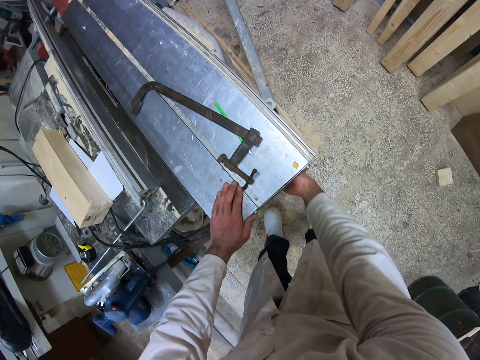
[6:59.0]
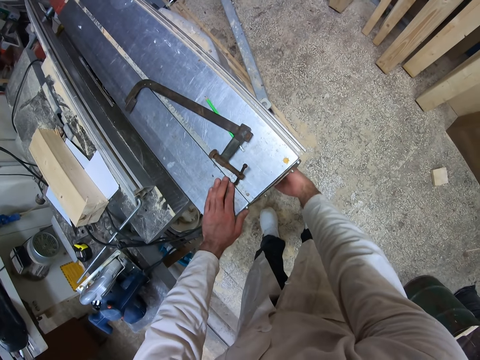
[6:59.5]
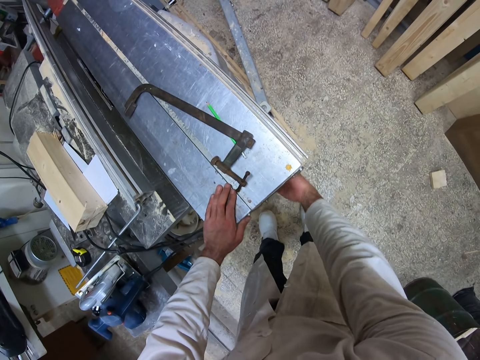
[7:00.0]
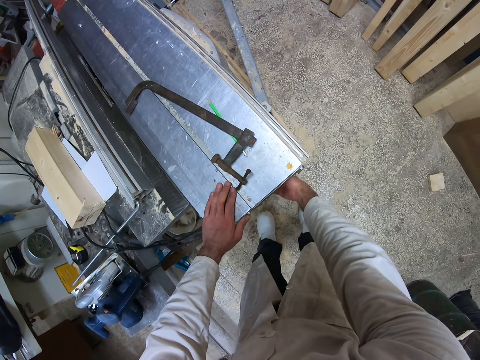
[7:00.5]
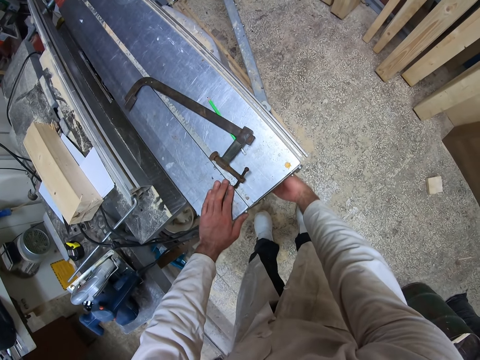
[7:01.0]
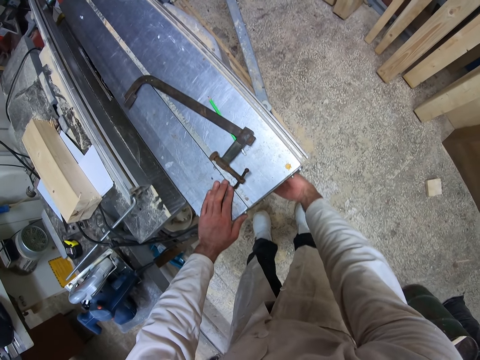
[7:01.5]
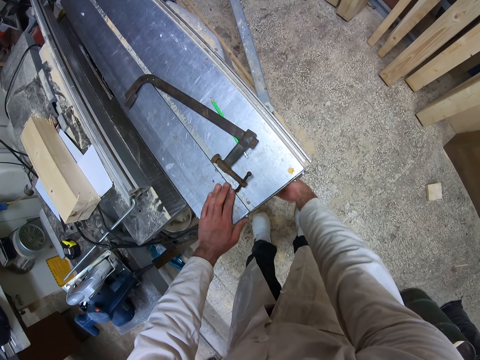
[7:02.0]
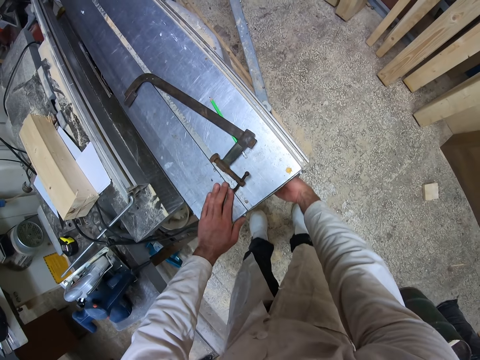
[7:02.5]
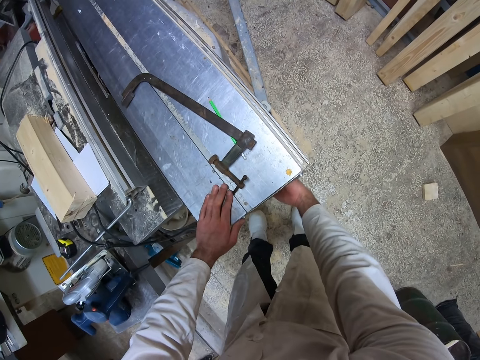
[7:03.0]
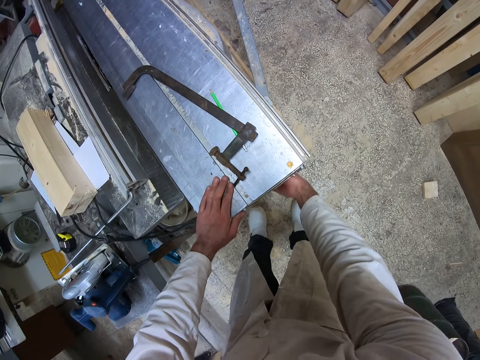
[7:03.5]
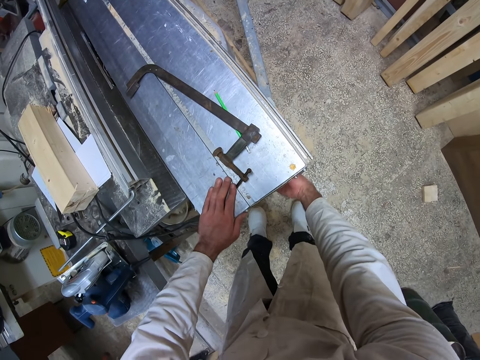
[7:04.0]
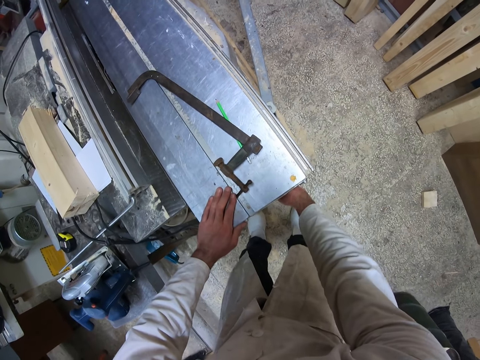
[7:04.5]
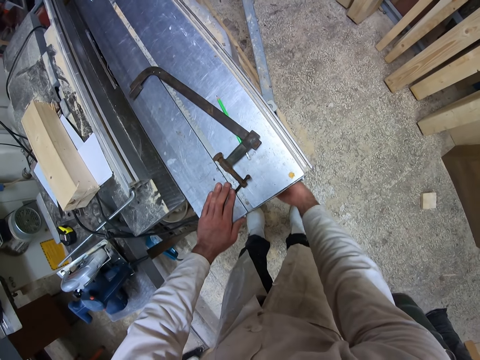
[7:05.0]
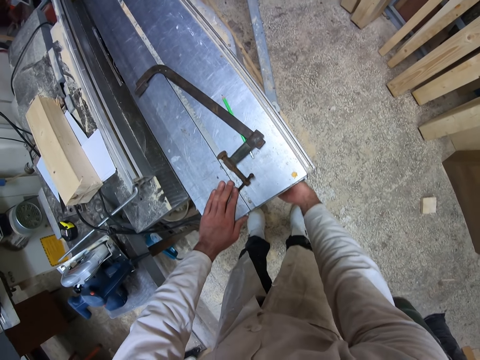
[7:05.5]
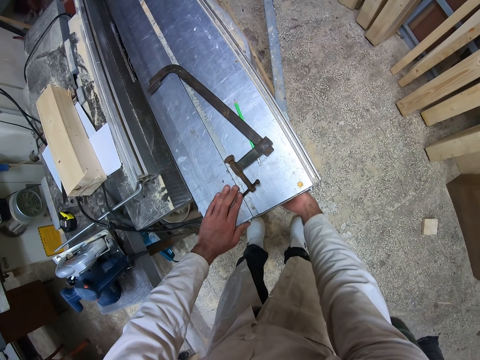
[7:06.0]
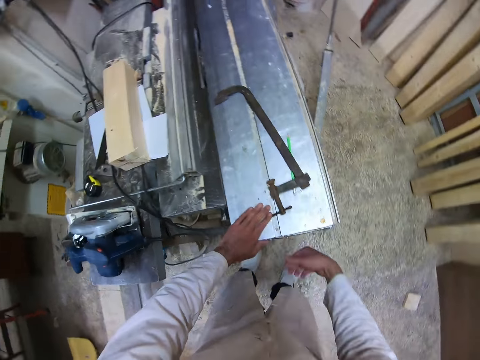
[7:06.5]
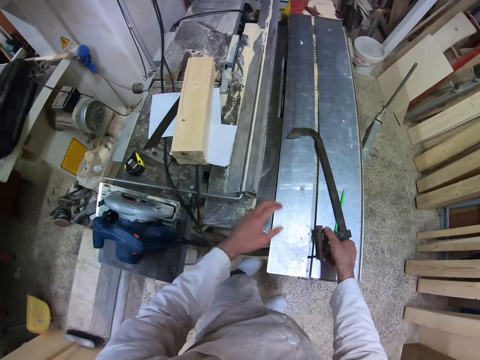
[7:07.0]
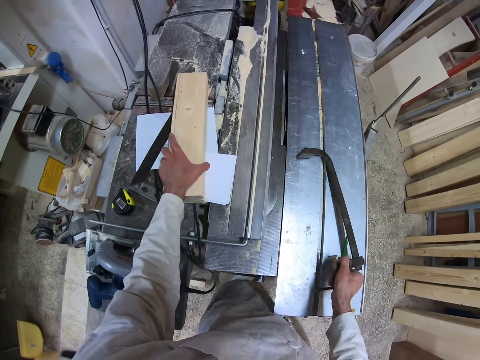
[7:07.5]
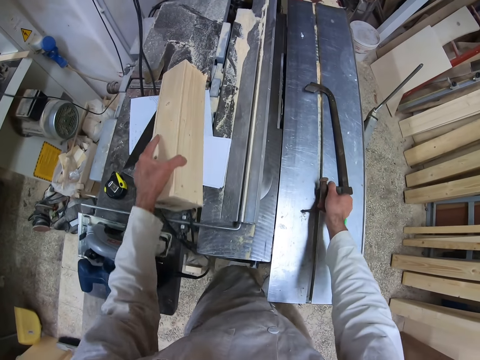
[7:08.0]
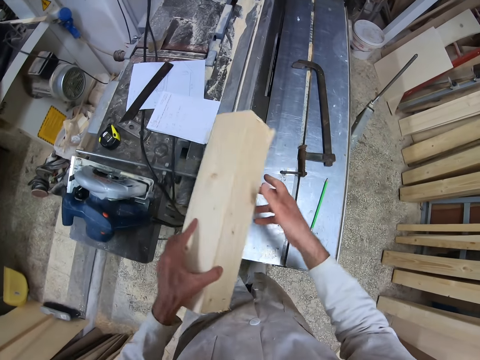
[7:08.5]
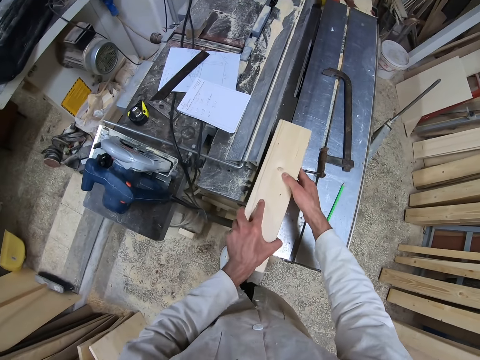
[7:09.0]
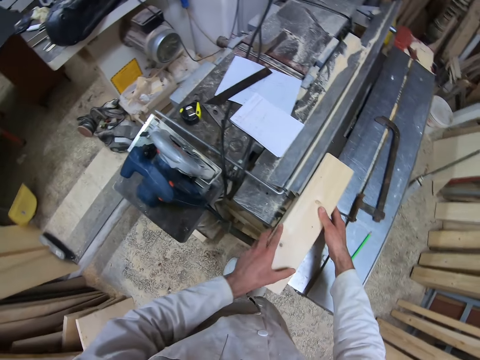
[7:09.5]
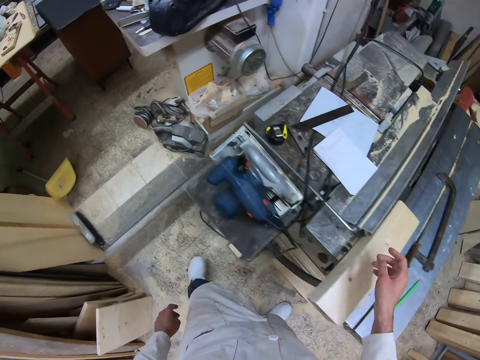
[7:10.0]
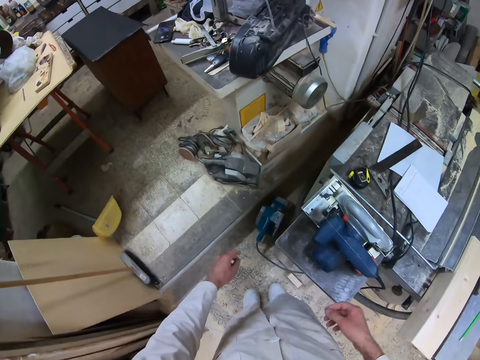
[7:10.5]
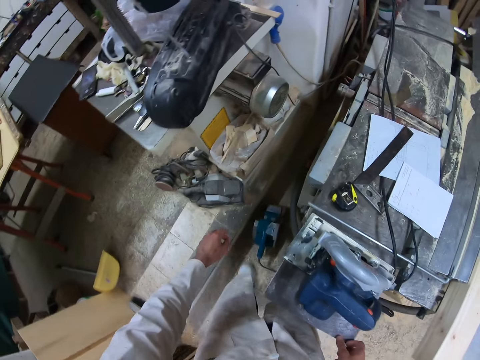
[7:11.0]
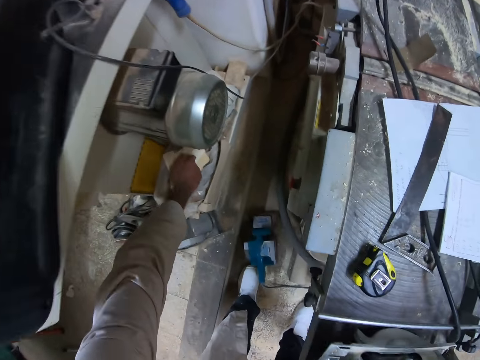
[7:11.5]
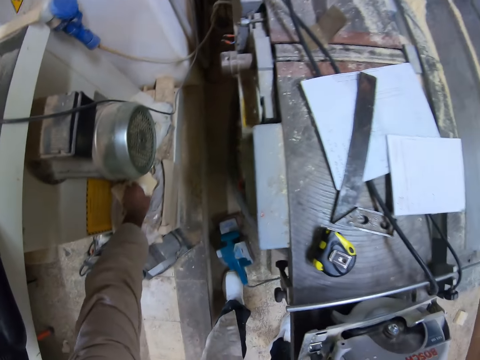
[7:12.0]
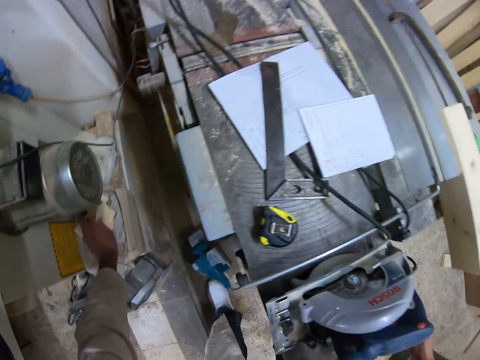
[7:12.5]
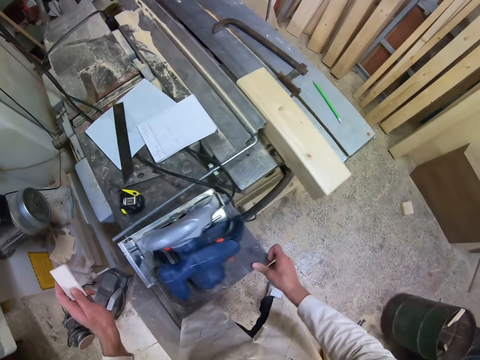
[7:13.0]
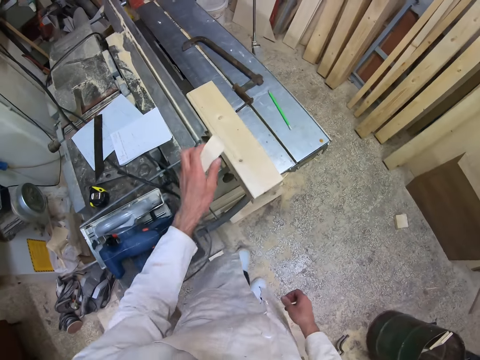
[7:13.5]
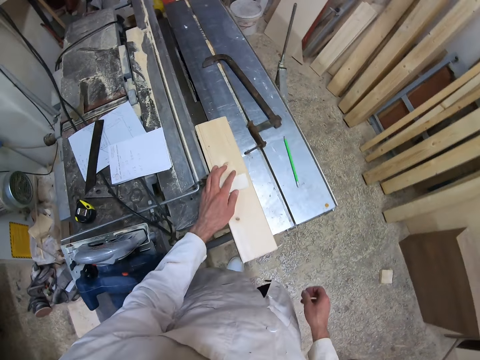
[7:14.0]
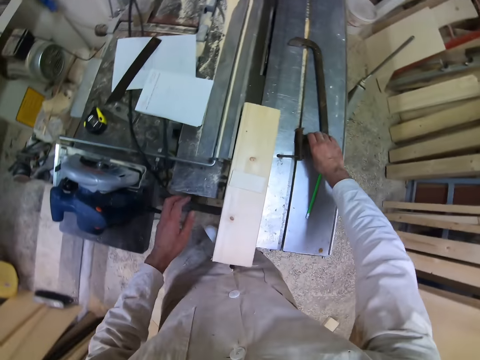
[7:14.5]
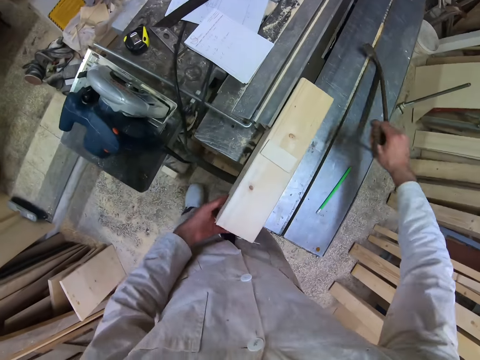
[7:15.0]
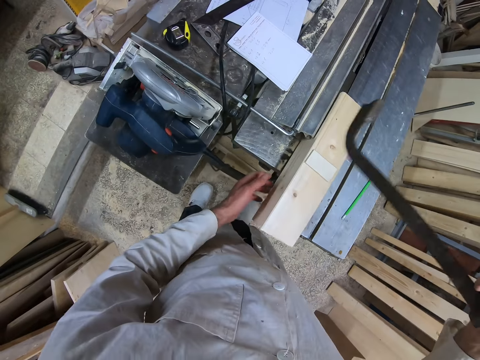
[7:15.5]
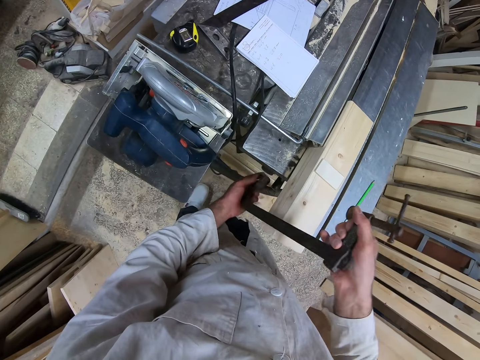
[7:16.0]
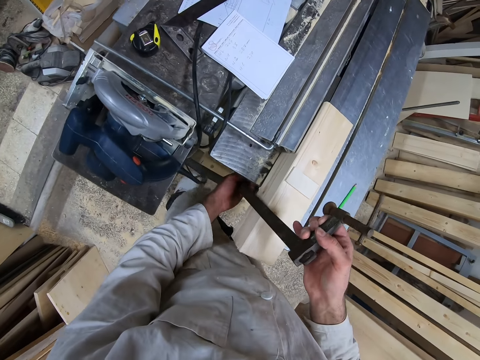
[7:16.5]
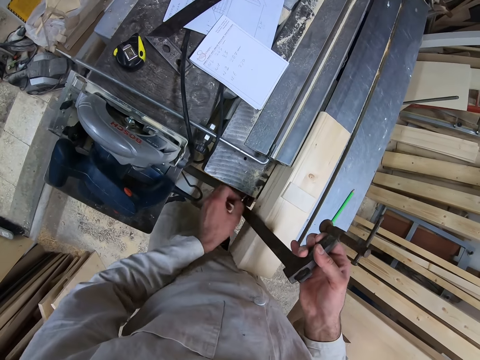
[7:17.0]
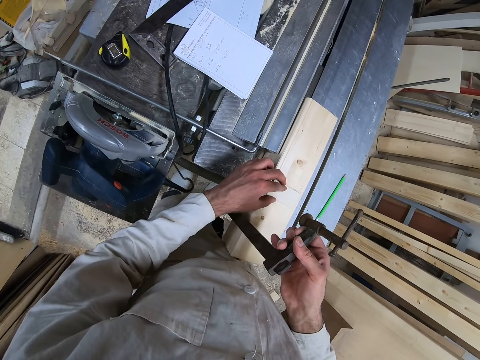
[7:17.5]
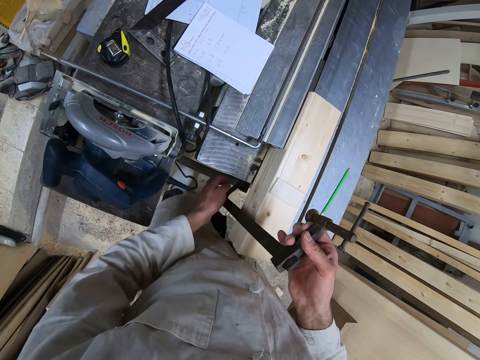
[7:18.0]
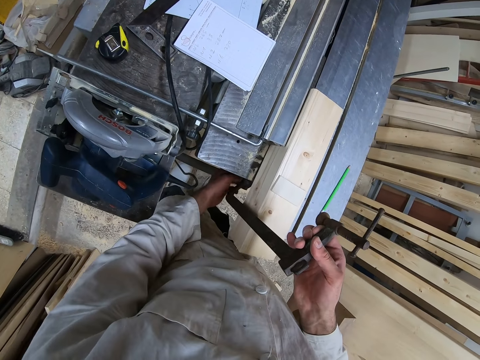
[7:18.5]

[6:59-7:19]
The camera wearer adjusts the table up. He stops adjusting the table. He picks up a wood clamp. He moves the wood clamp on the workshop table with his right hand. He picks up the piece of wood on the paper with his left hand. He holds the wood with both hands. He places the piece of wood on the workshop table. He walks past the table towards the workshop area. He picks up a card from a compartment with his left hand. He walks back to the table. He places the card on the piece of wood with his left hand. He picks up the wood clamp from the workshop table with his right hand. He attaches the wood clamp to the workshop table with both hands.

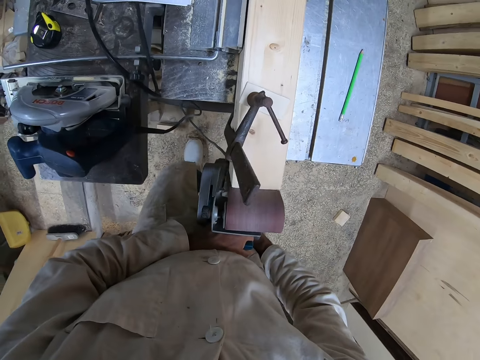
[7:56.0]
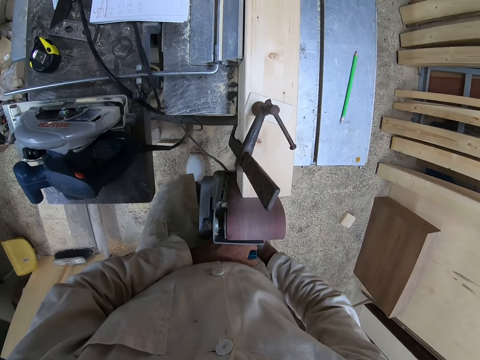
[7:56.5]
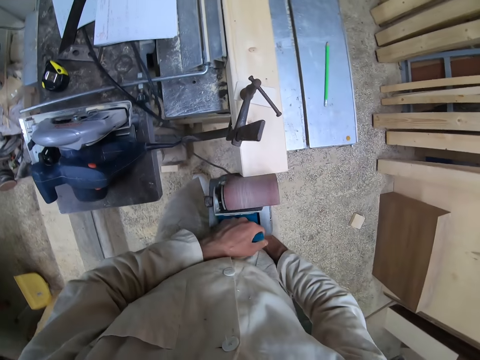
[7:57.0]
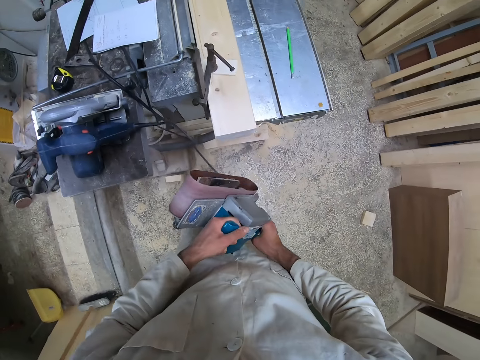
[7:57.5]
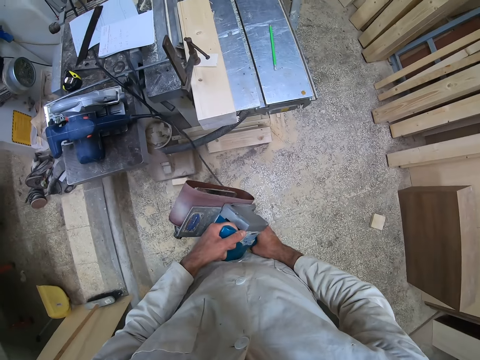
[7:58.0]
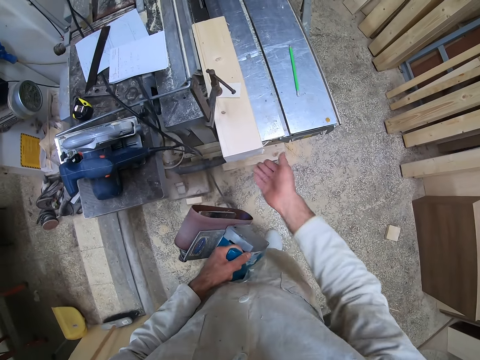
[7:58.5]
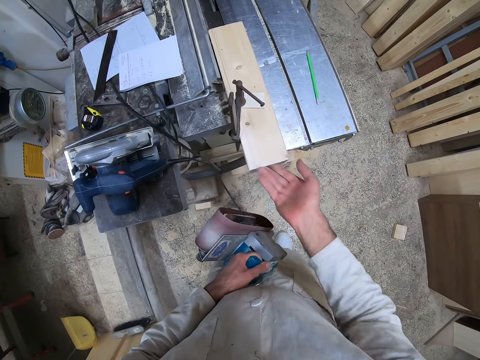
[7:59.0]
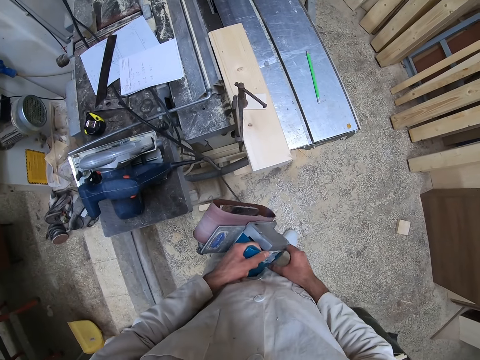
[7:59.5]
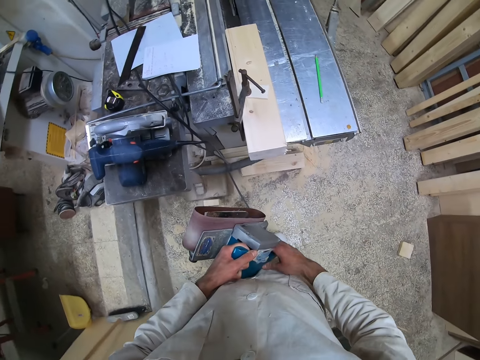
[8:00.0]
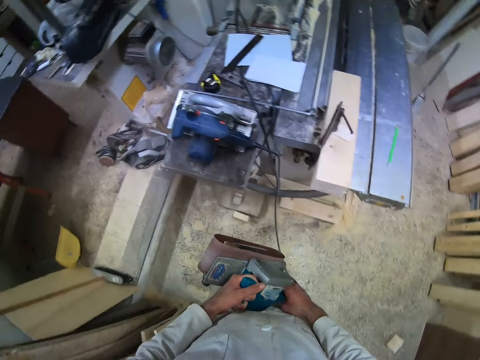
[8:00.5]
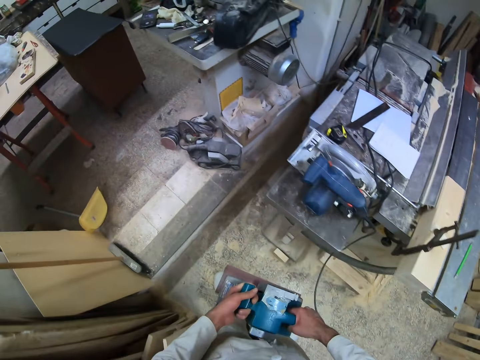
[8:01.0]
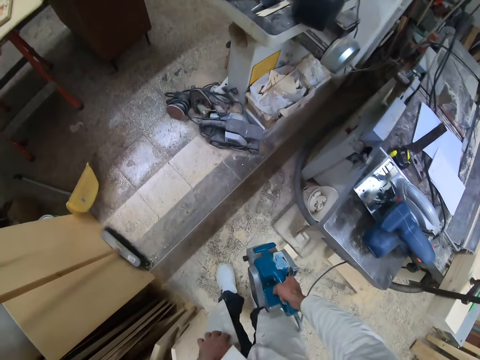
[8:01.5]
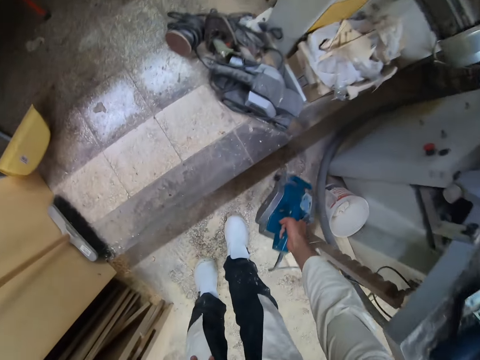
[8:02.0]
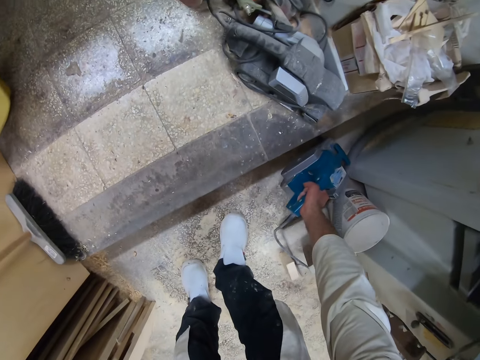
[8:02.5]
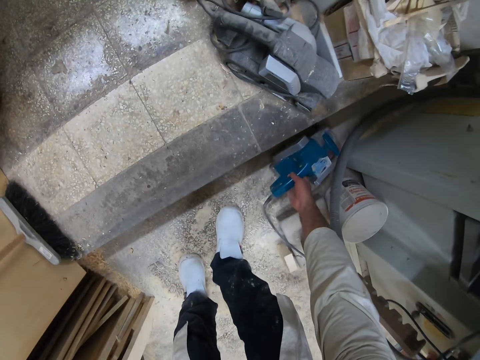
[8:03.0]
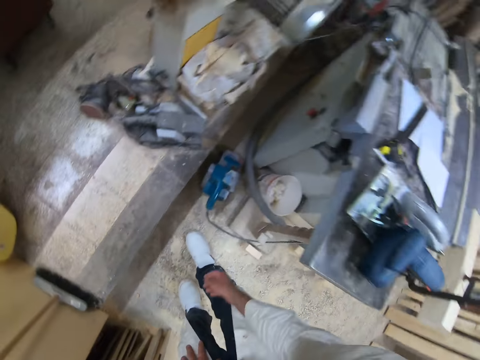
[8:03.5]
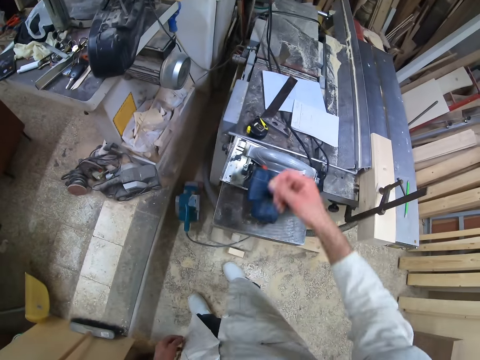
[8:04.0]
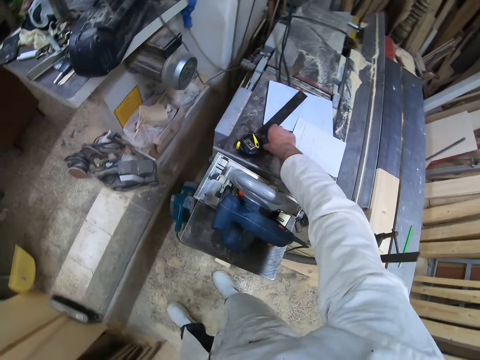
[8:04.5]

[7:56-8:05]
The camera wearer removes the electric sander from the piece of wood. He stops smoothing the wood. He touches the piece of wood with his right hand. He switches the smoothening machine off. He places the electric sander on the floor with his right hand.
